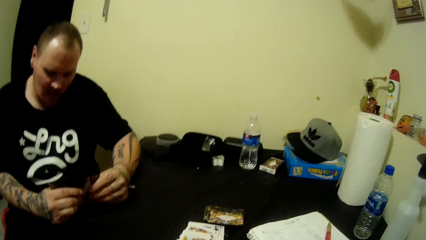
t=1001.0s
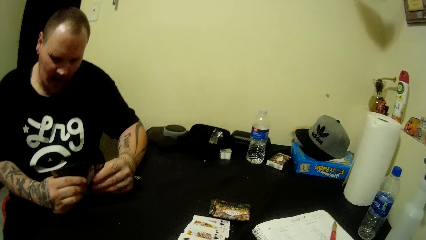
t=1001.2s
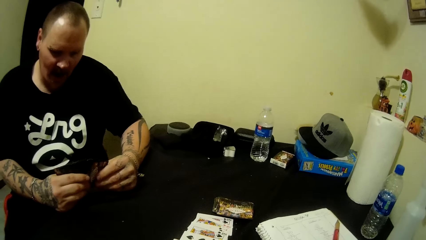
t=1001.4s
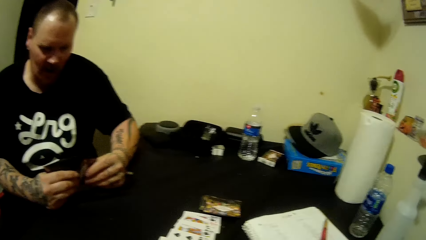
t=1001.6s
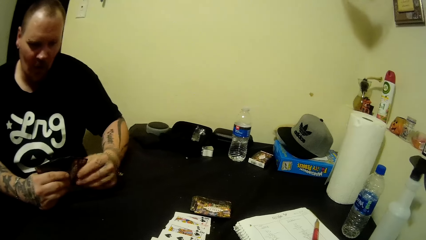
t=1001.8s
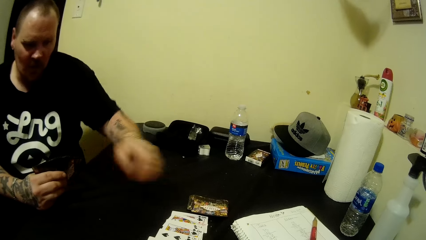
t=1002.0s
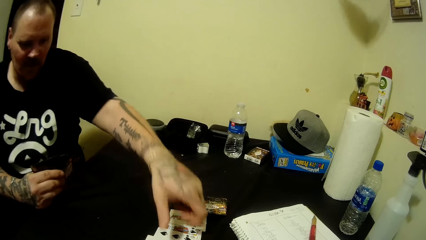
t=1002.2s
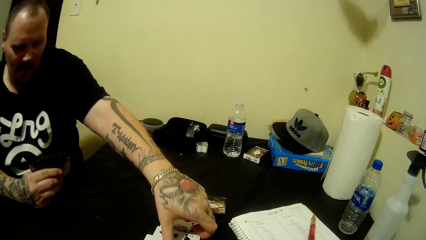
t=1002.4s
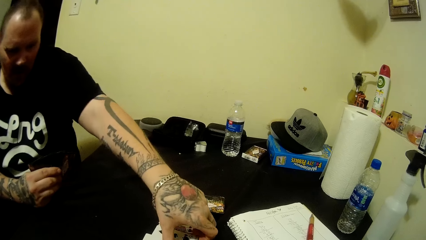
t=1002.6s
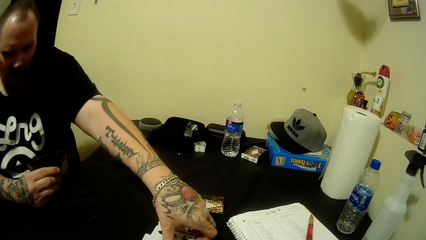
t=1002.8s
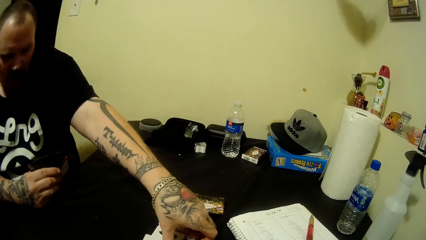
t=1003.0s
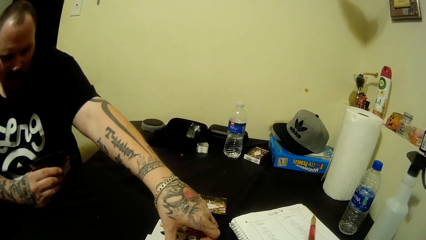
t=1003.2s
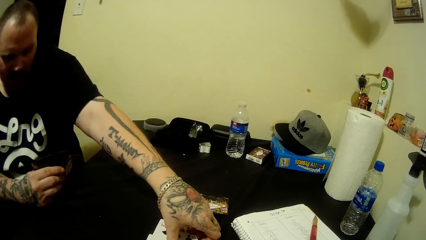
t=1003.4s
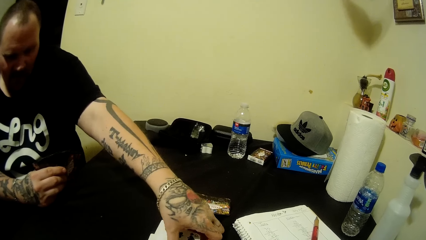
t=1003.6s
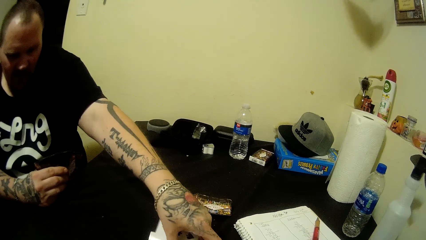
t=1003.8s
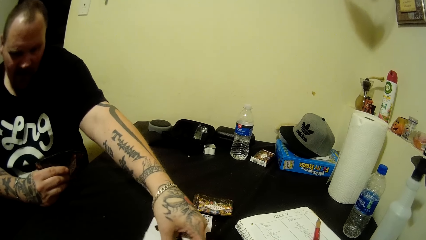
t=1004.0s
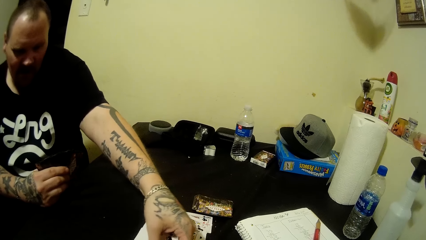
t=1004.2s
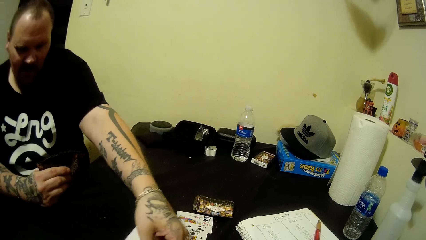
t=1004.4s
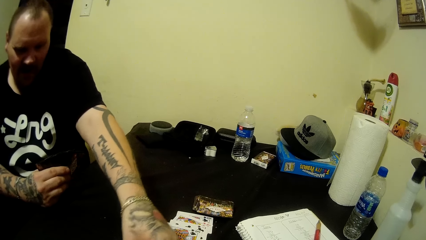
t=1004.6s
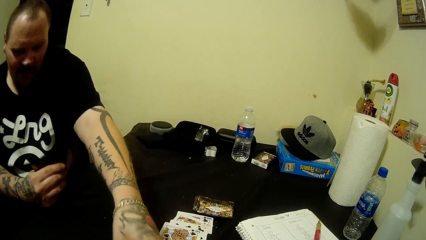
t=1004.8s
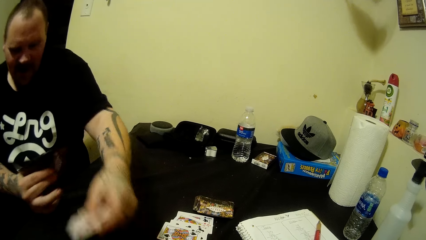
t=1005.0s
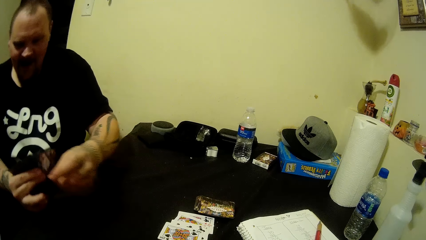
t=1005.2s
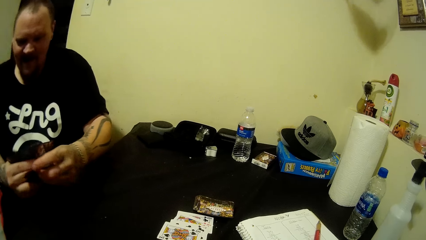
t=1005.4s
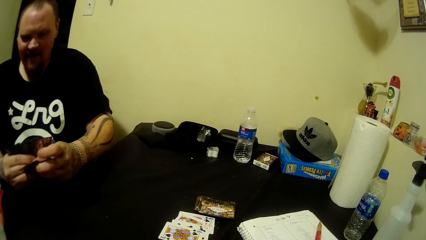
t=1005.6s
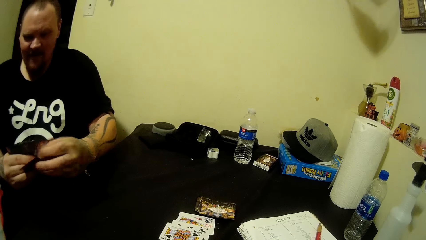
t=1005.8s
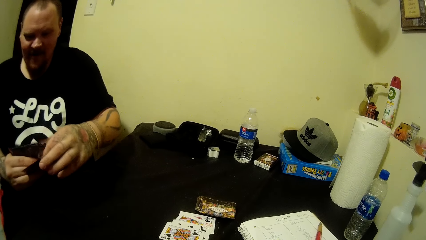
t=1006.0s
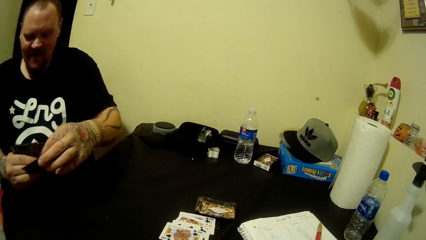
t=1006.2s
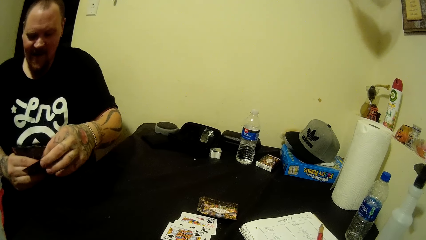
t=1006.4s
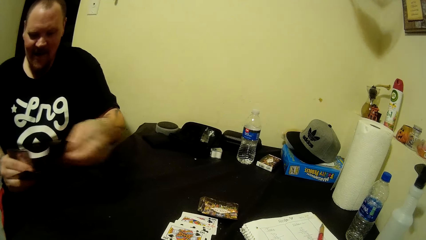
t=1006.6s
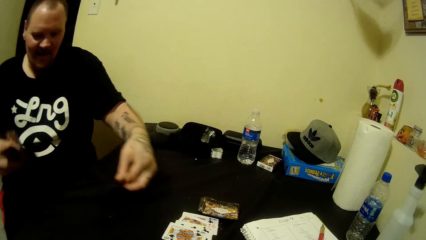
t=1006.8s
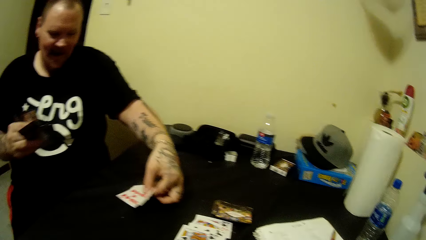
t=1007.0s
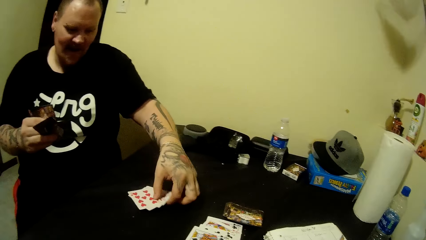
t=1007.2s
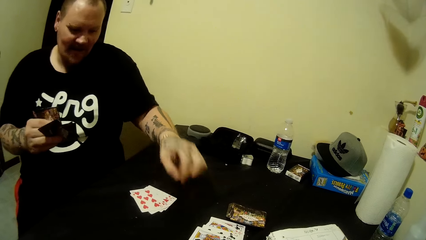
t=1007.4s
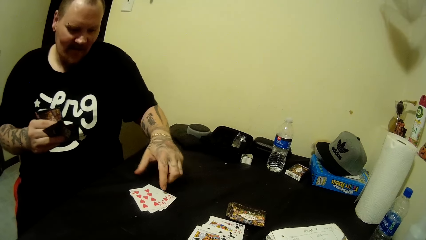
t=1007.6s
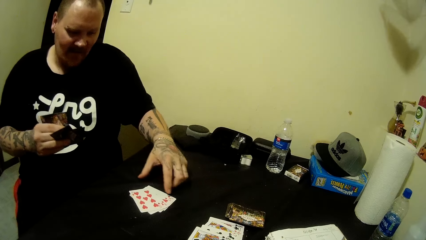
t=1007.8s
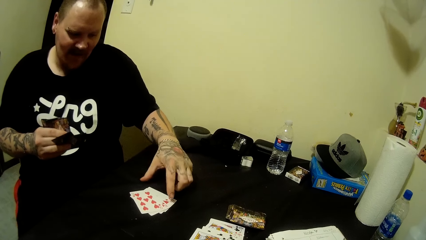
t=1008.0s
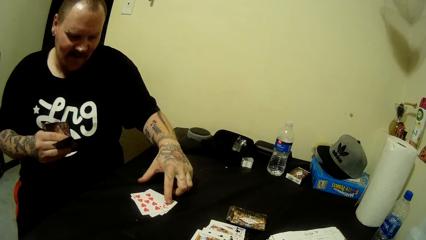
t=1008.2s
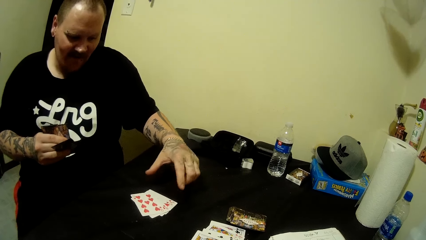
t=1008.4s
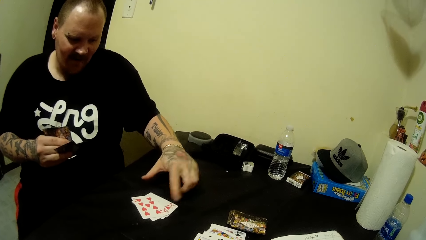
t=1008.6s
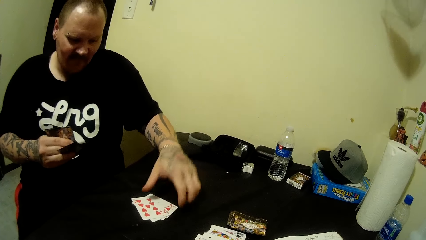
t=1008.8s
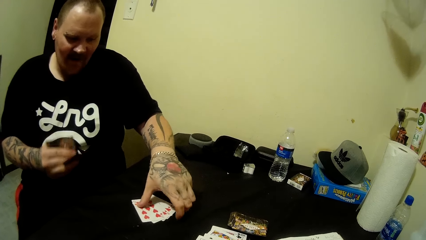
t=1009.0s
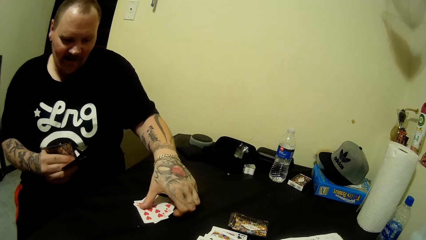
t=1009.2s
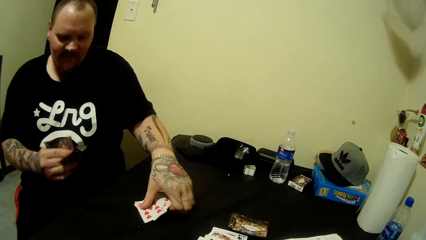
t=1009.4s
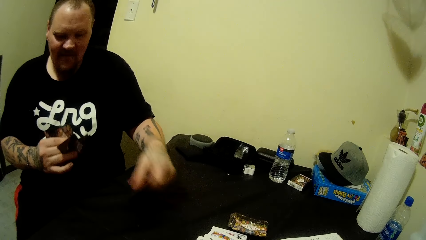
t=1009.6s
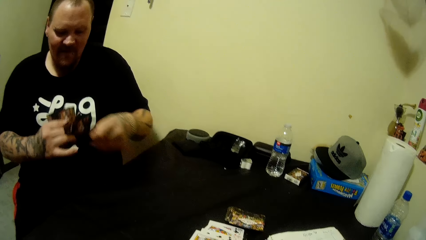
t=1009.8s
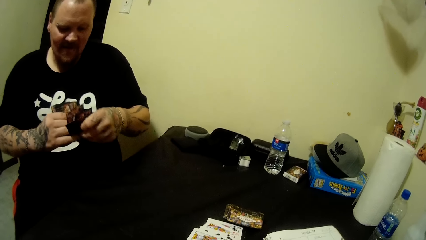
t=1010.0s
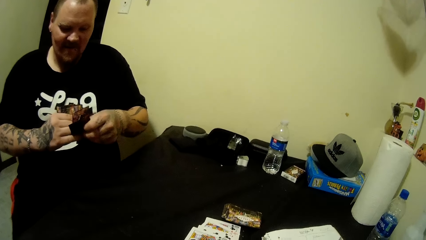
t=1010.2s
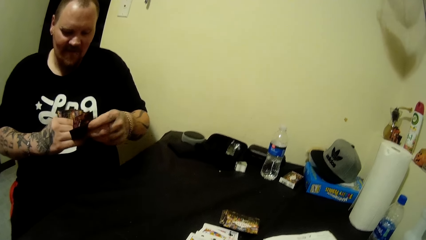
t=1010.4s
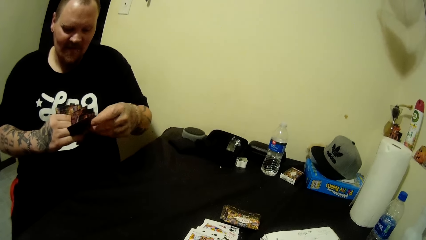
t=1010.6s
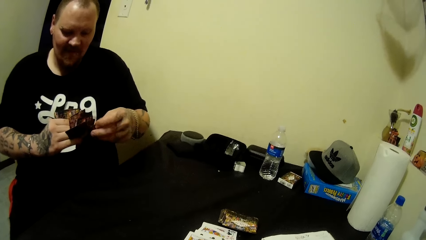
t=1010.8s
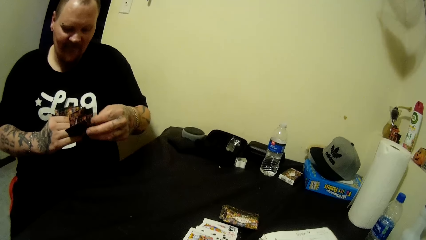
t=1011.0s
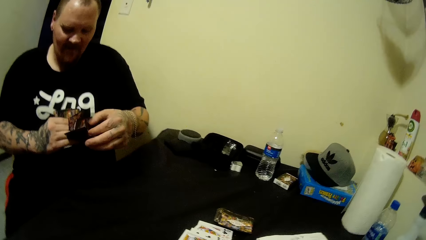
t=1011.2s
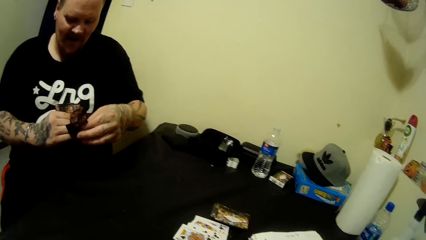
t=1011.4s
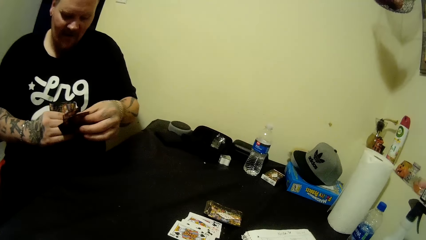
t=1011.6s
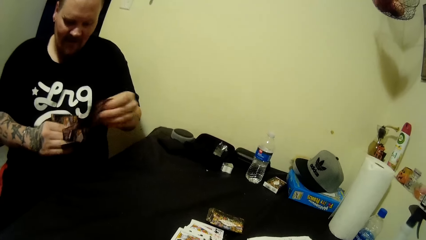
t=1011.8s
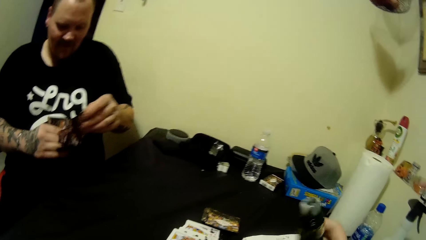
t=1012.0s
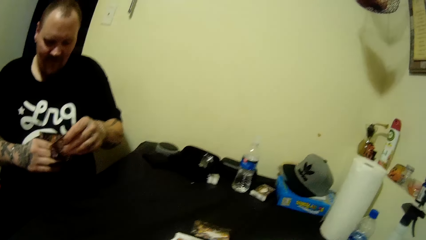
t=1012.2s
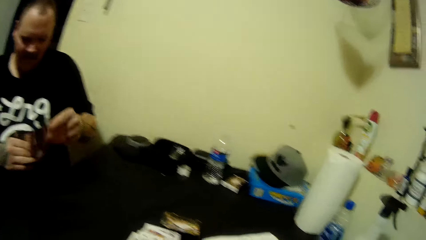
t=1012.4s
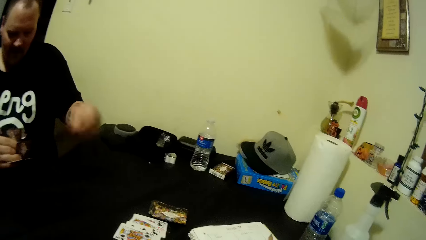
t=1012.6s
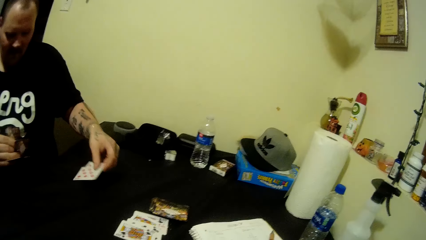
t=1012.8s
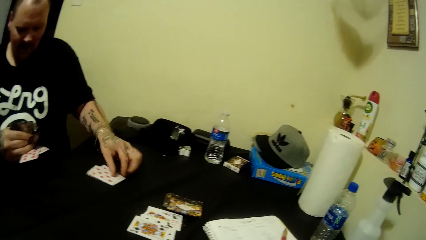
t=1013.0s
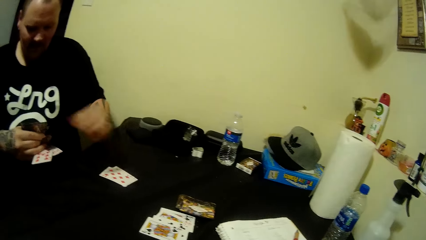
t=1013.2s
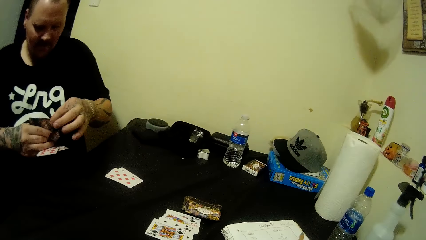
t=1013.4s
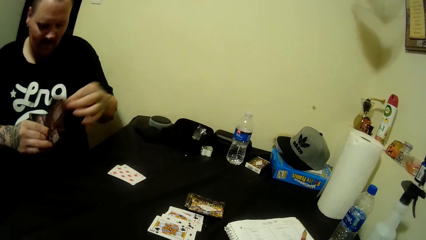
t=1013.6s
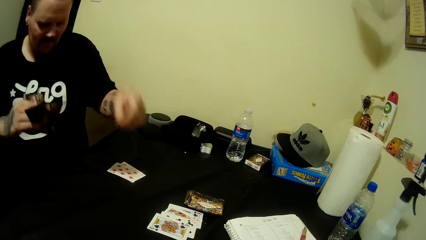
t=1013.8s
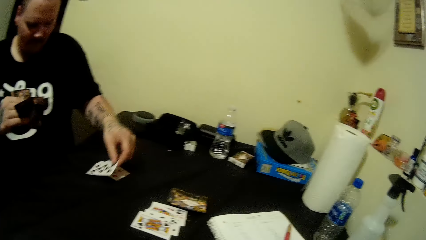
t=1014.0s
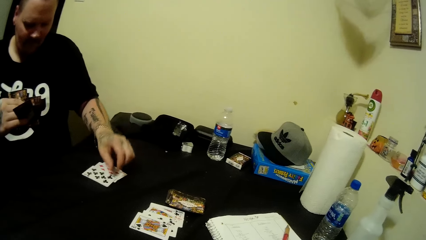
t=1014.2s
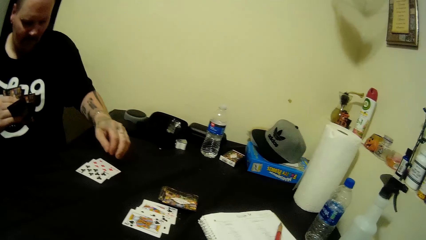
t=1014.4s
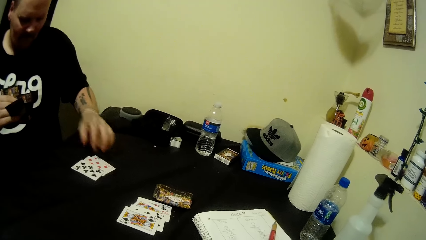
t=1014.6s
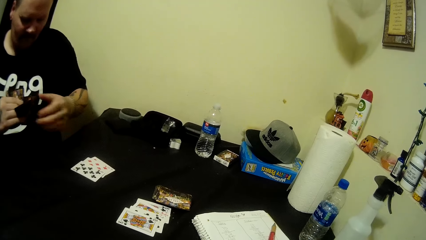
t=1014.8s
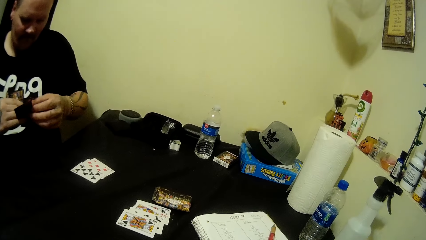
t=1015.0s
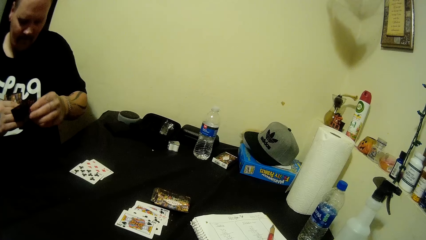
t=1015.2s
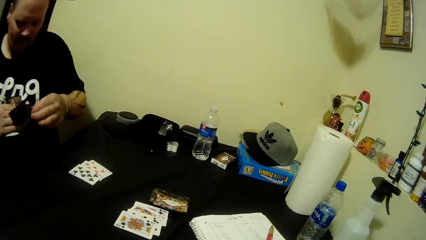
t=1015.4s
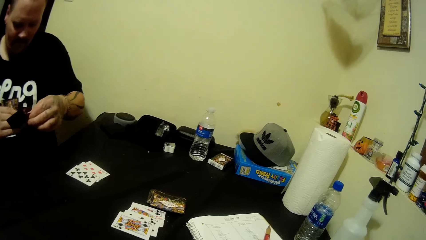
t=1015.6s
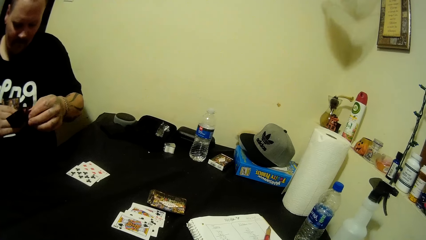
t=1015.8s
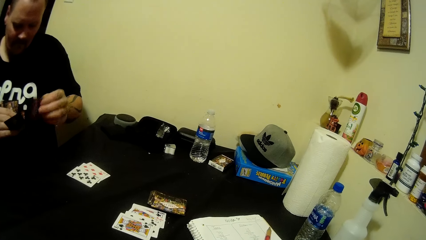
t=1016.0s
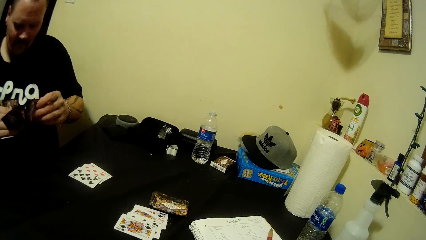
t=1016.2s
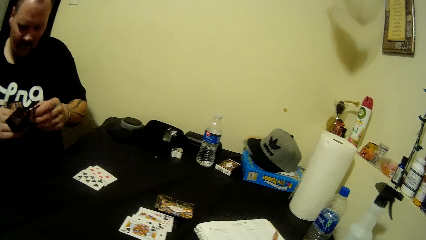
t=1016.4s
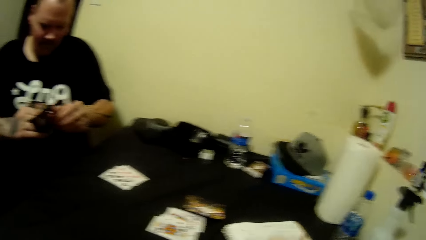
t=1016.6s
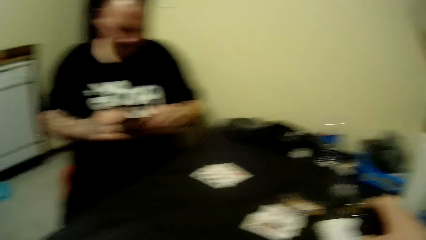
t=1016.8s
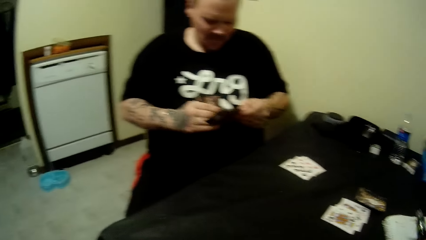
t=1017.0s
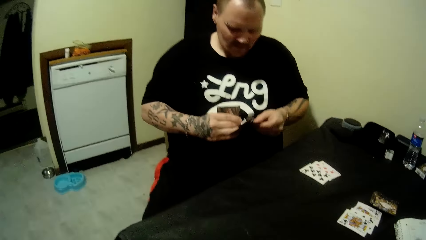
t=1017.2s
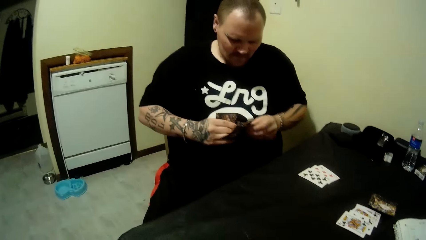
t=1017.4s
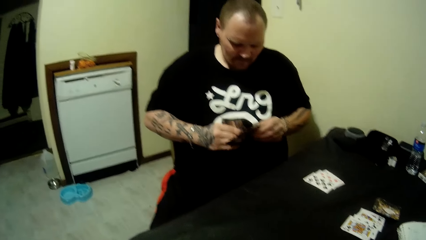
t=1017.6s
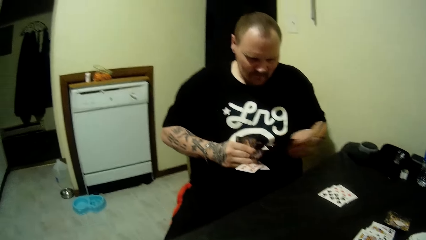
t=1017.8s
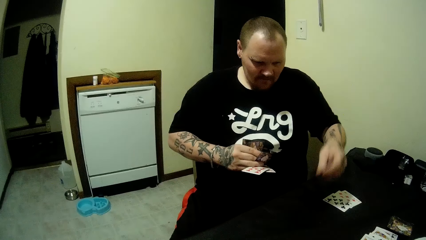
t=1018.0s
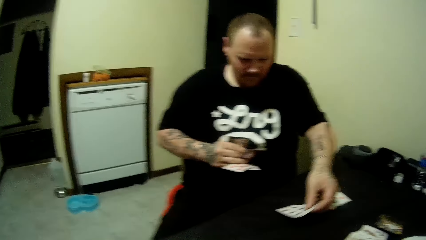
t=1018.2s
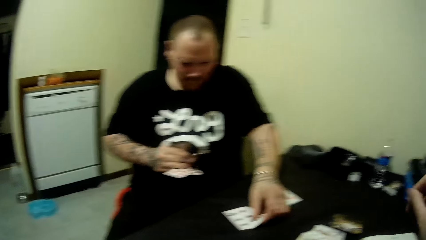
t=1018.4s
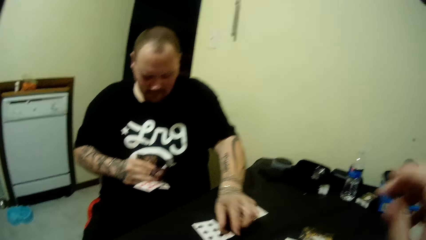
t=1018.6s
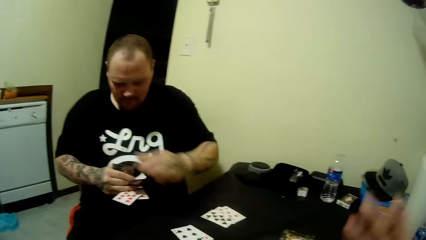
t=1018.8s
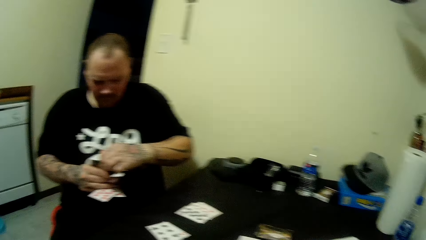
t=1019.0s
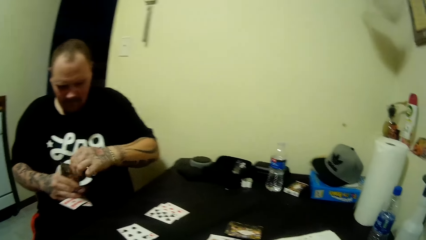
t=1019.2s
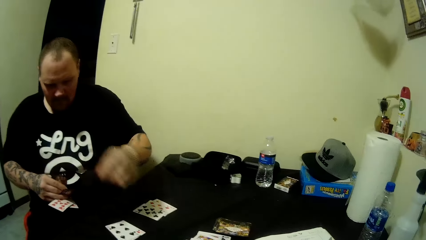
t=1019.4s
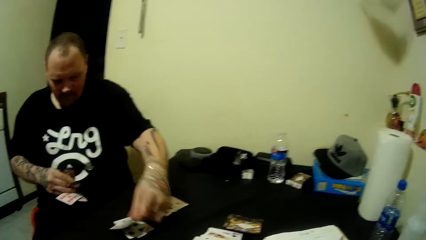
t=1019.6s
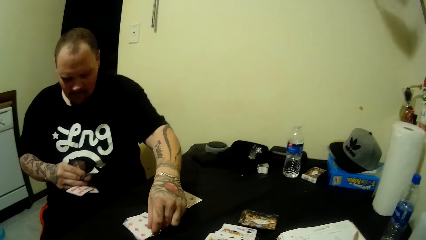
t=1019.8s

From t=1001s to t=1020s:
A man picks up a card from the table with his left hand. The man displays cards on the table and drops the cards on the table with his left hand. The man picks up the cards from the table with his left hand, adjusts the cards in his hands, and drops the cards on the table with his left hand. The camera wearer puts a card on the table. The man puts the cards on the table.
